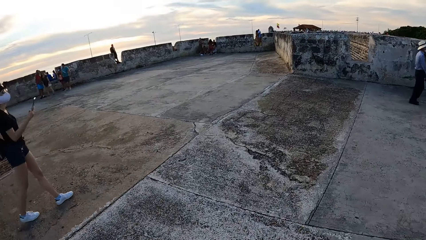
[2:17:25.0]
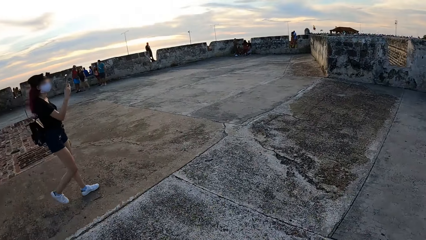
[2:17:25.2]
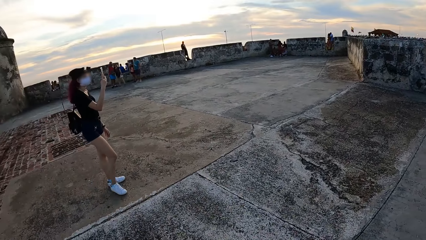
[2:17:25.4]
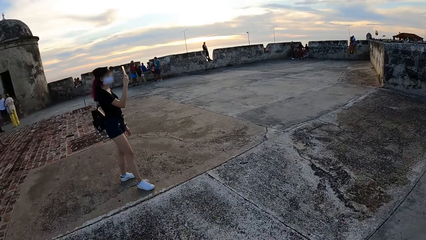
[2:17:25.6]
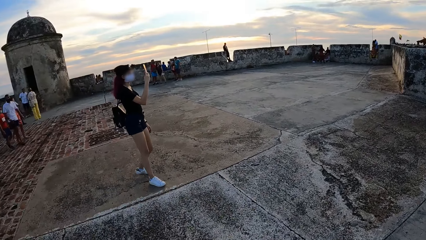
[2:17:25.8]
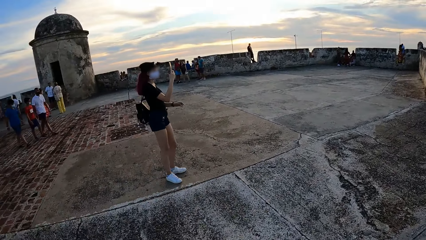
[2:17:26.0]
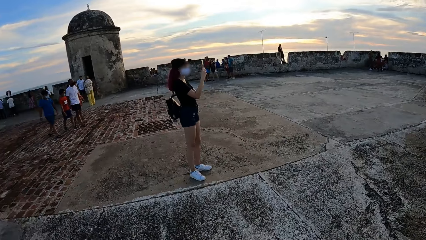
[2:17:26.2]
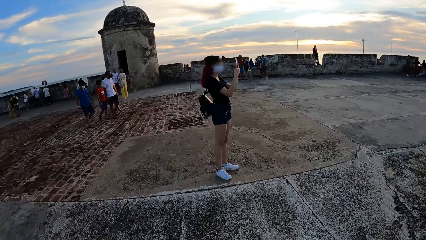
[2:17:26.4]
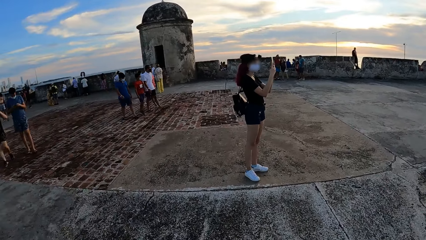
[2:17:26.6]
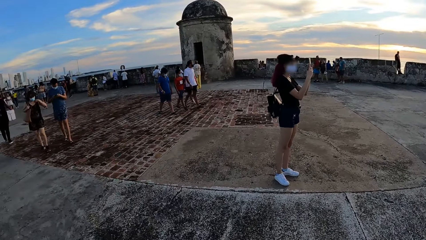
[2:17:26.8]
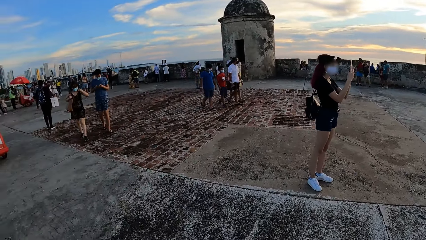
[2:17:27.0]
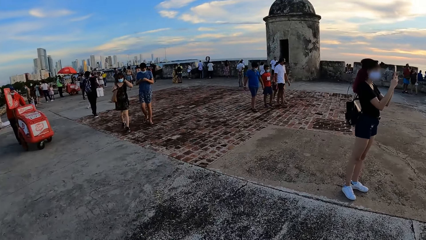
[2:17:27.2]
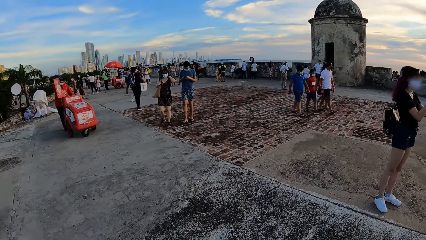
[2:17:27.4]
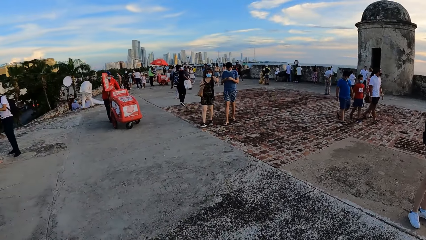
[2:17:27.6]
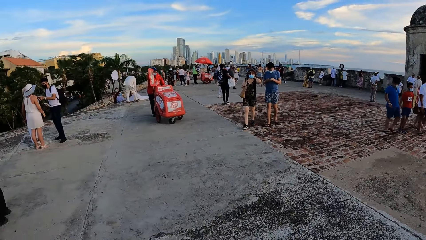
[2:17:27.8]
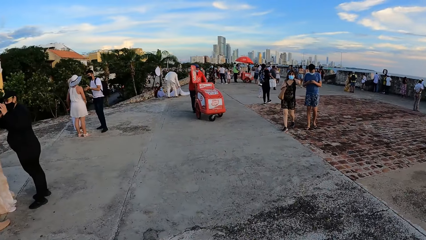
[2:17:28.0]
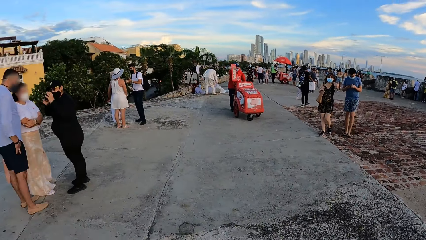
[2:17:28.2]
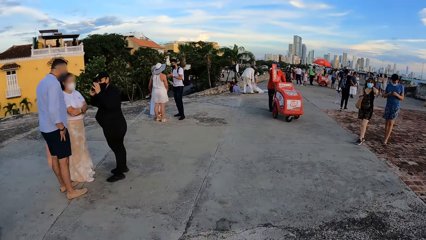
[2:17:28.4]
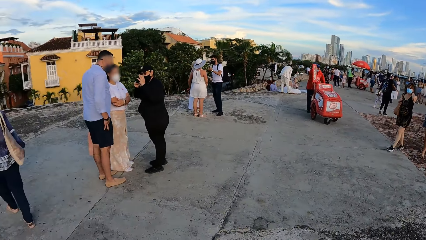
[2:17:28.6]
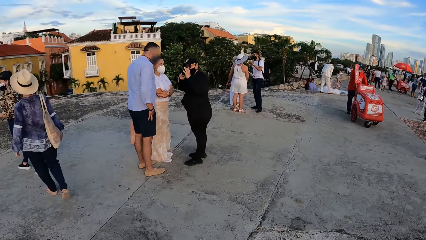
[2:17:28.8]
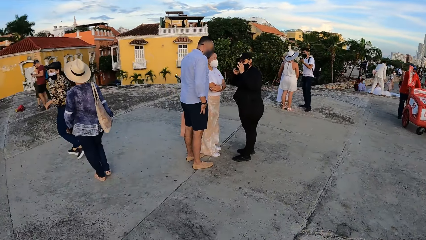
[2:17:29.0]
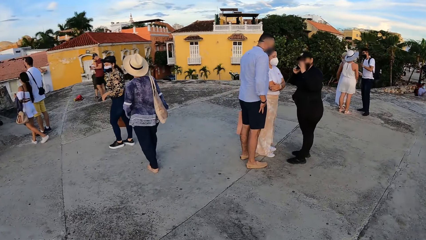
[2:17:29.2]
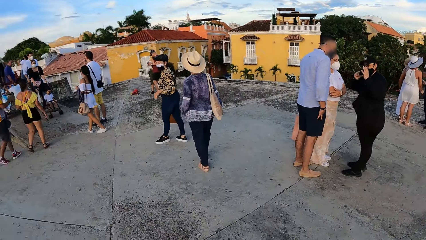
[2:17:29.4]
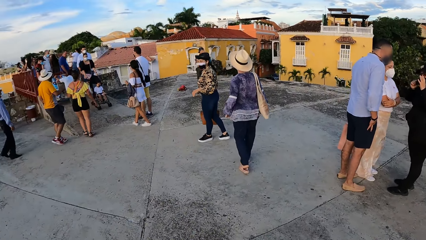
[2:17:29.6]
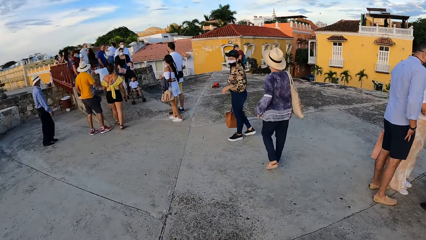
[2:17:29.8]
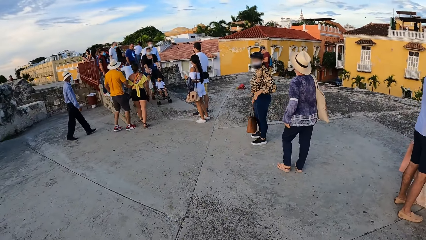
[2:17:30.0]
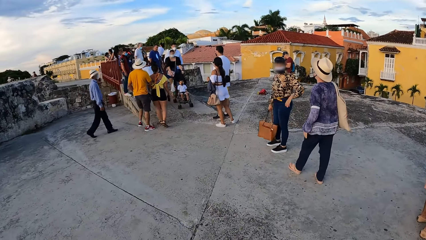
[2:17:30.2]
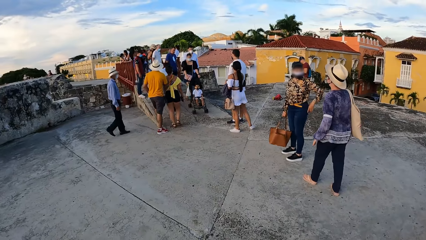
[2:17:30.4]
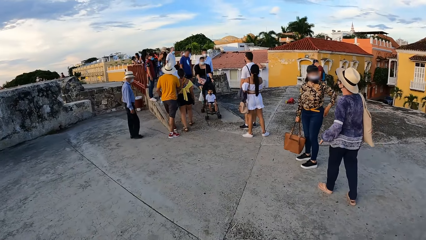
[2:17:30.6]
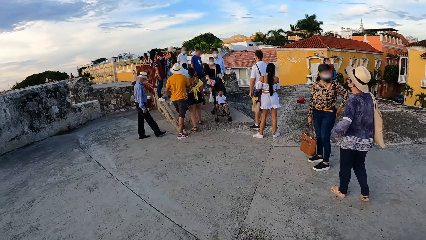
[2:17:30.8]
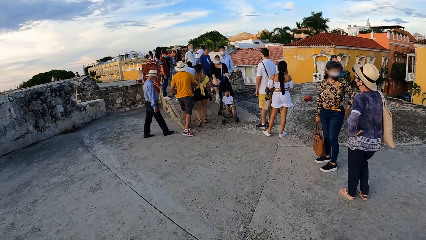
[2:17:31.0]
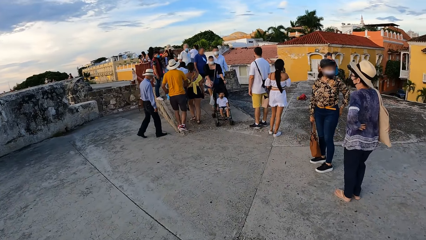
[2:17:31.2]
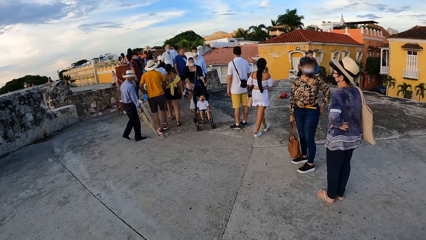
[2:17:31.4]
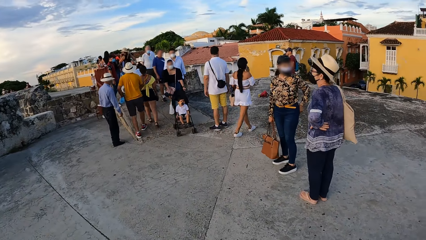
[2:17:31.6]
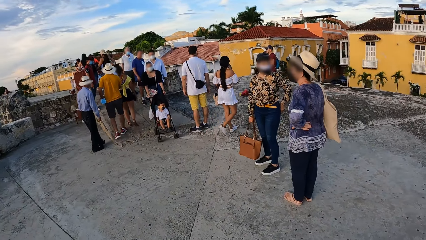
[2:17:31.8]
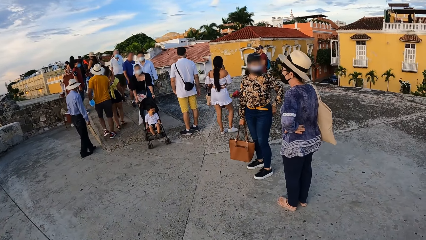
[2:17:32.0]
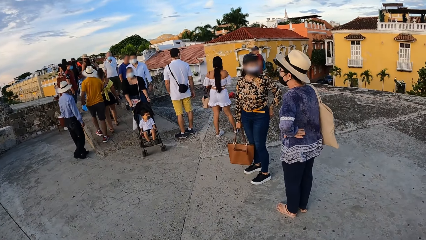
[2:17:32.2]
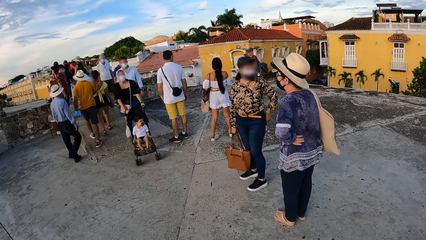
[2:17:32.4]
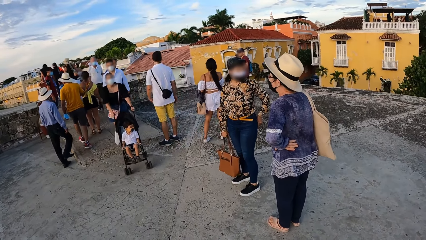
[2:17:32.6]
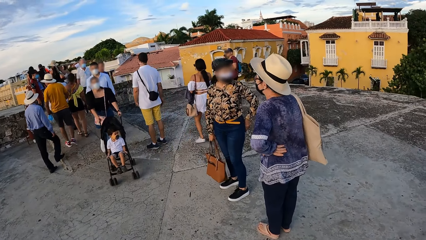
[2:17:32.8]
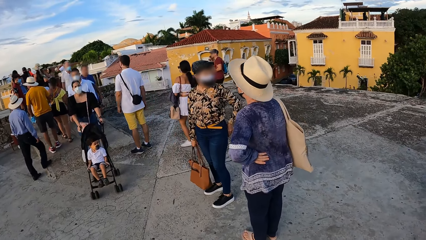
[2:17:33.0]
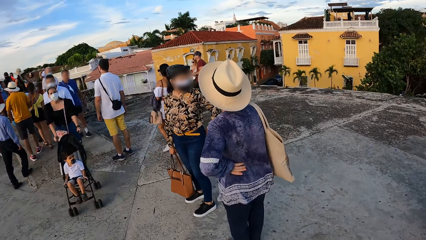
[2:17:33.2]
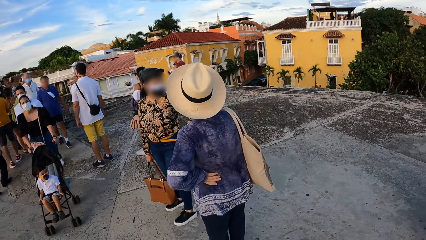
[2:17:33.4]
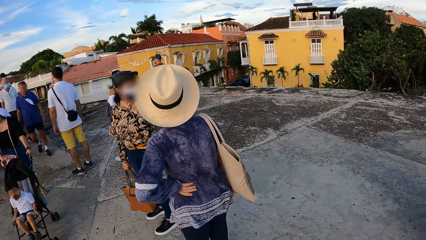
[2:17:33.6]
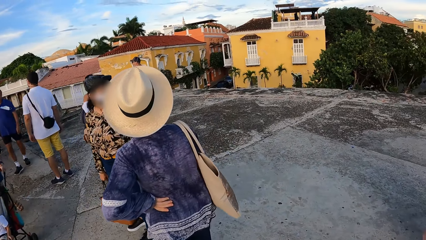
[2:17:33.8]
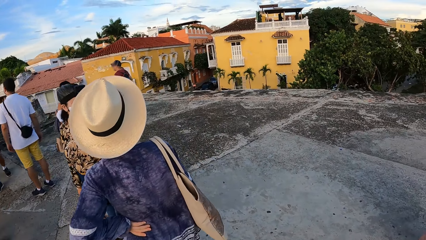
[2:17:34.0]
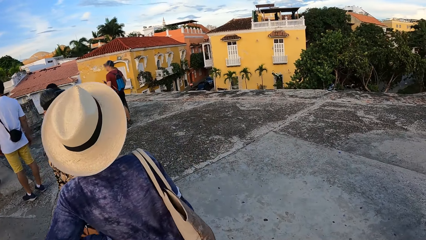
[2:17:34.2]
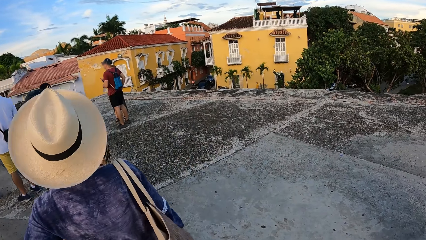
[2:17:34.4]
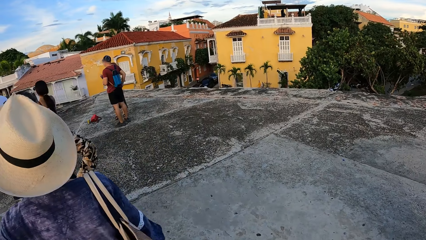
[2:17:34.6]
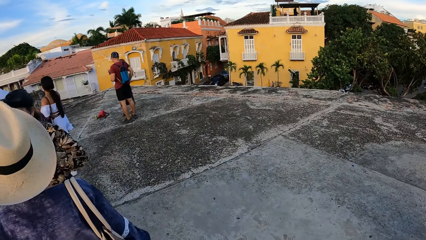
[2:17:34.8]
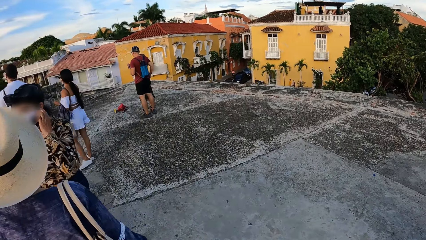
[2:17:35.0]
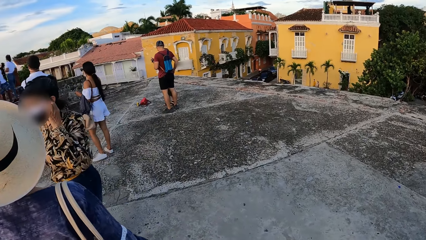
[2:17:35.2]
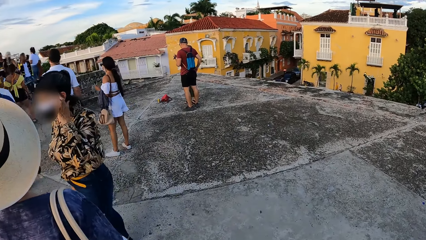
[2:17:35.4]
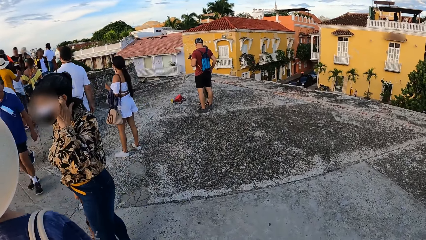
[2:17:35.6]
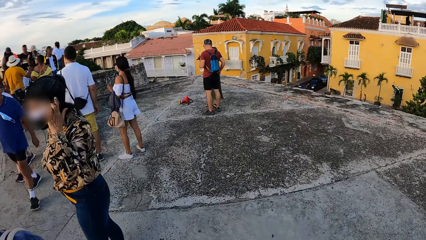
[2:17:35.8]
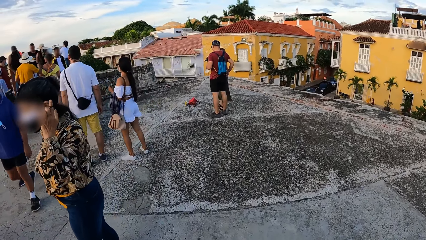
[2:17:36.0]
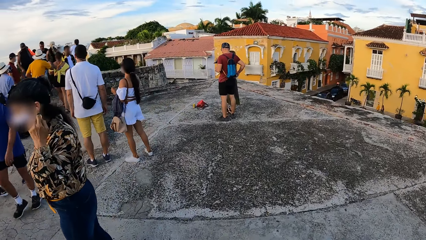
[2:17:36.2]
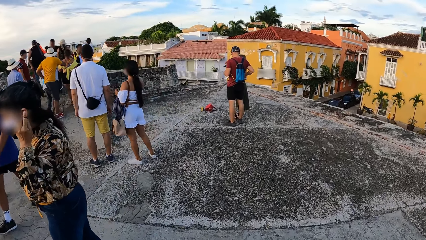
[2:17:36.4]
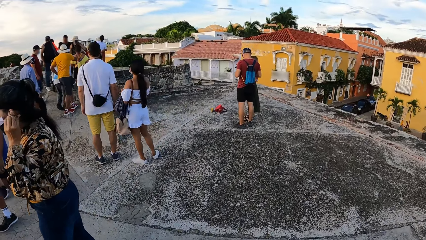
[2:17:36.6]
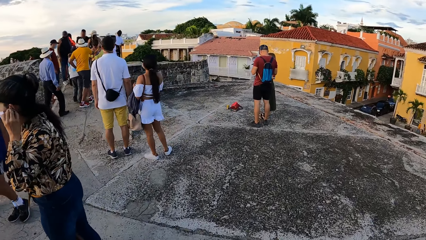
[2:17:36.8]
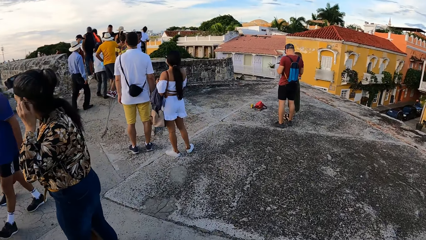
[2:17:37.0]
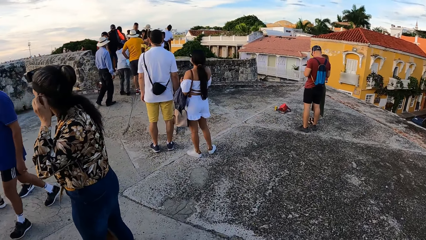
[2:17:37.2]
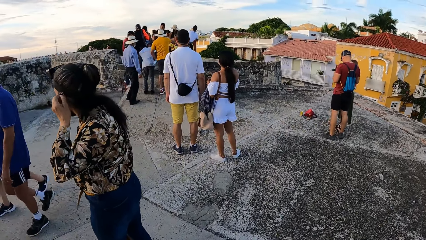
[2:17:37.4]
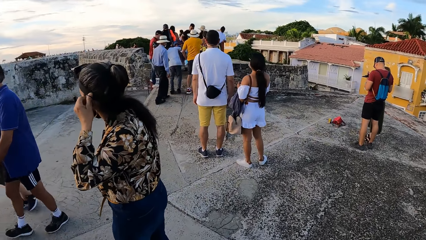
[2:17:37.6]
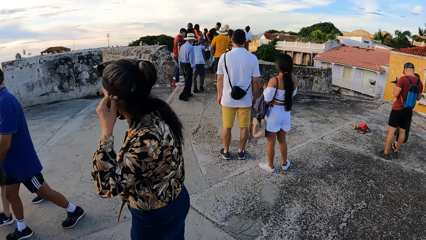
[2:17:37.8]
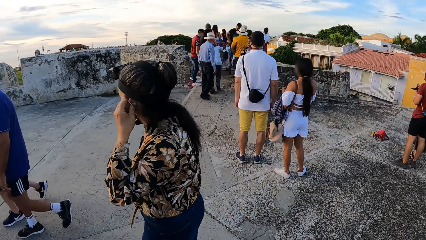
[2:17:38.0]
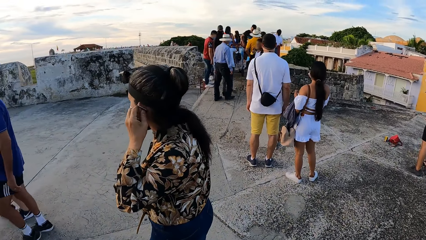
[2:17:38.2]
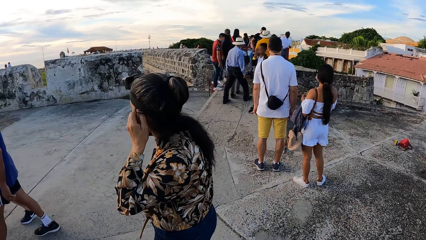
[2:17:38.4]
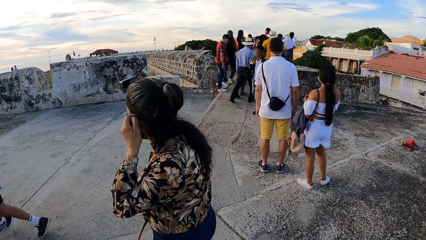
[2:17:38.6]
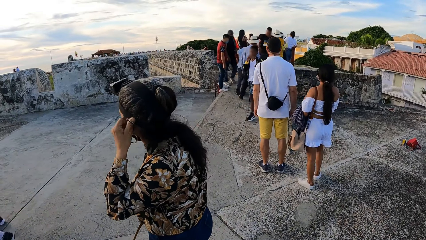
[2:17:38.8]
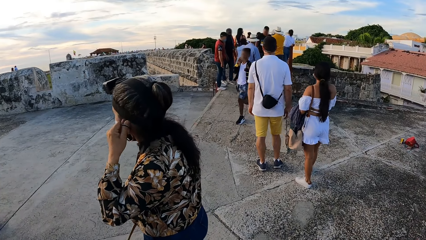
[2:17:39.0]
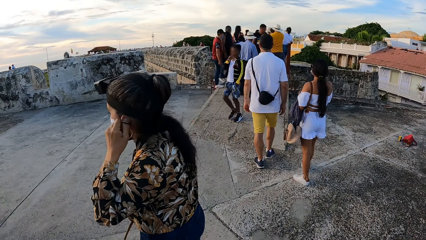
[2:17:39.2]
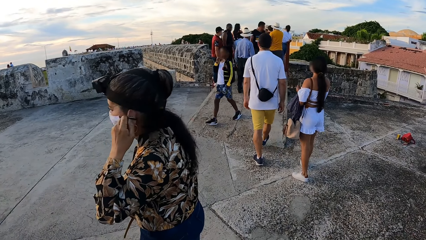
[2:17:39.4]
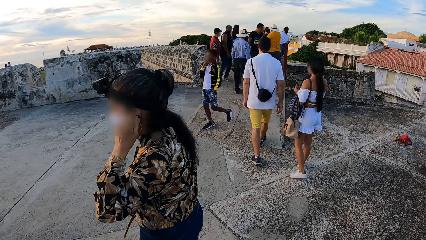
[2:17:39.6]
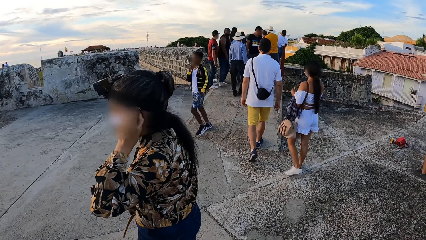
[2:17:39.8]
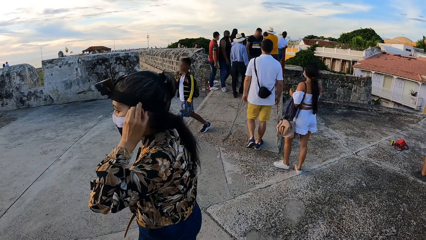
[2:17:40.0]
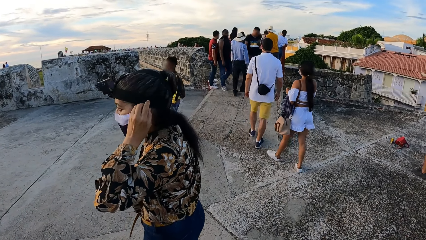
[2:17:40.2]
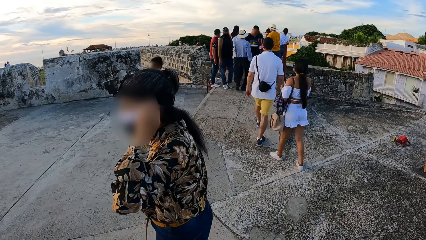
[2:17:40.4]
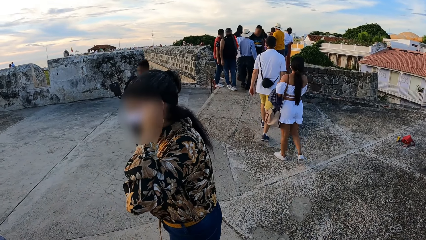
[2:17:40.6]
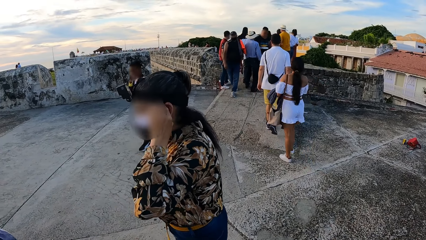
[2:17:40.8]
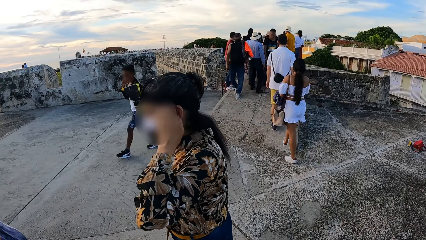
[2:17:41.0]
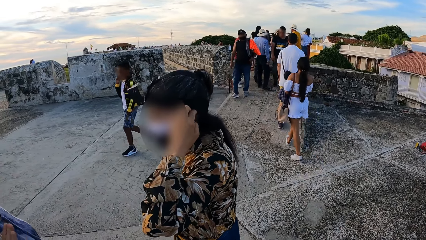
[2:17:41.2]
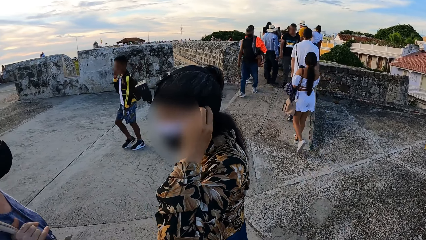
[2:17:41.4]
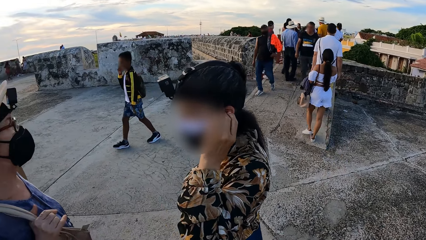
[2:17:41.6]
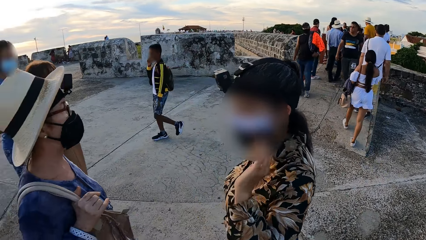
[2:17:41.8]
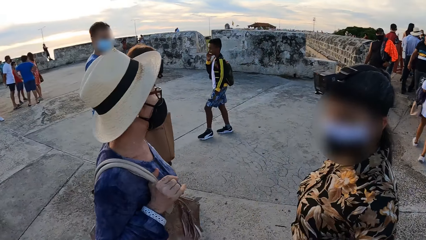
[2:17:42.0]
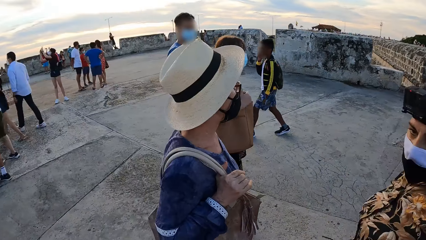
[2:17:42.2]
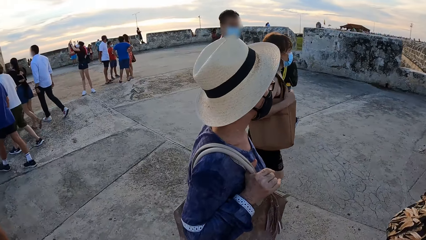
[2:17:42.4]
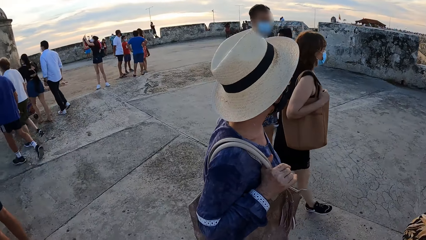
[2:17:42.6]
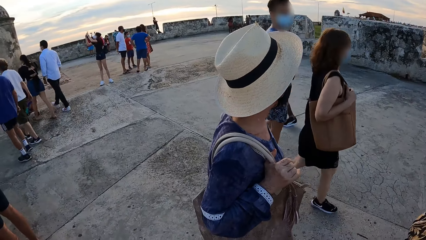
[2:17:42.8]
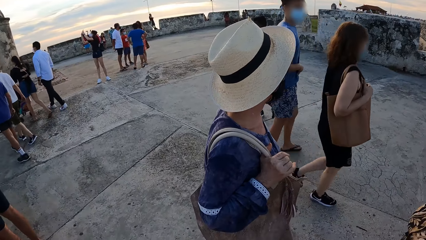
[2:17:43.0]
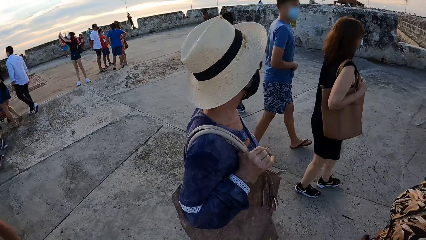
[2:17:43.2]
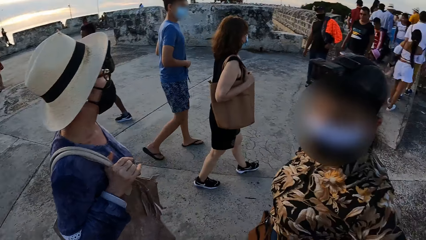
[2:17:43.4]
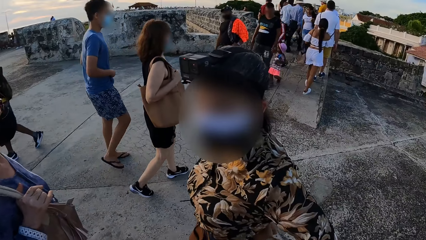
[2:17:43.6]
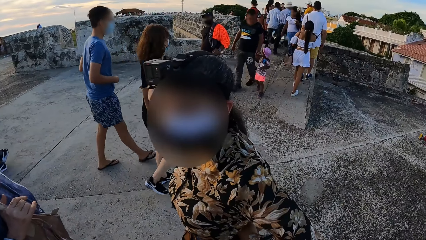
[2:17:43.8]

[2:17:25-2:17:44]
A woman walks in the walkway. She lifts the phone in her right hand and holds the phone in her right hand with both hands. The camera wearer looks around. Another woman walks in the walkway. A third woman walks in the walkway. A woman converses with another woman. The third woman adjusts the face mask on her face with her left hand. She cleans her left ear with her left thumb. She removes her left hand from the face mask on her face.
